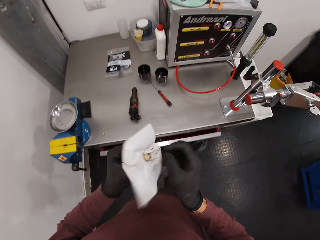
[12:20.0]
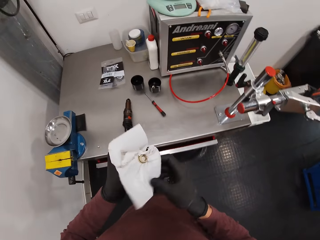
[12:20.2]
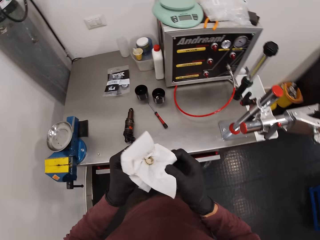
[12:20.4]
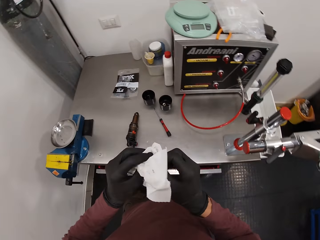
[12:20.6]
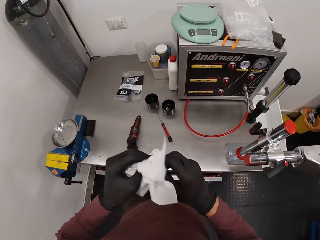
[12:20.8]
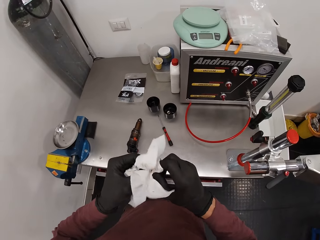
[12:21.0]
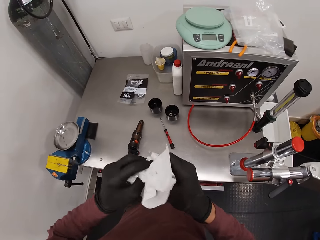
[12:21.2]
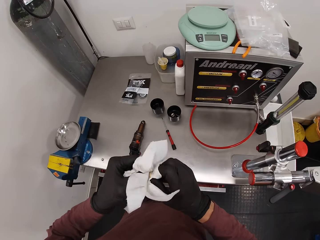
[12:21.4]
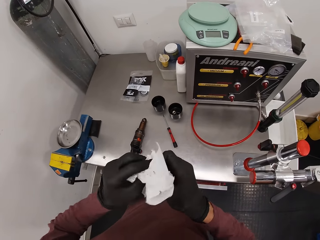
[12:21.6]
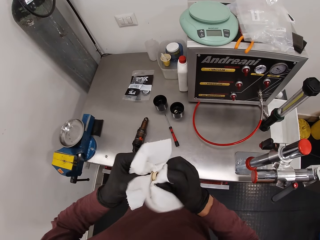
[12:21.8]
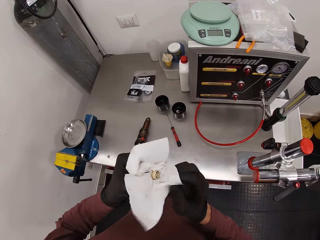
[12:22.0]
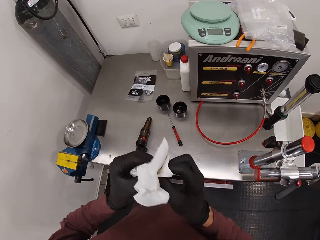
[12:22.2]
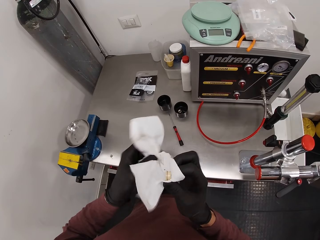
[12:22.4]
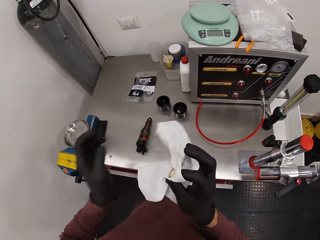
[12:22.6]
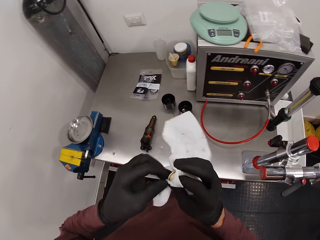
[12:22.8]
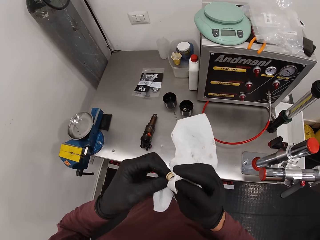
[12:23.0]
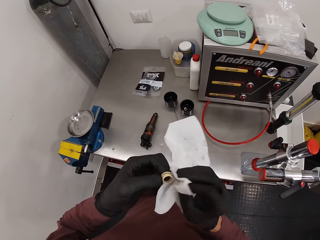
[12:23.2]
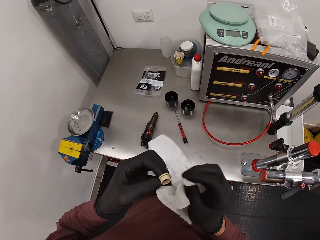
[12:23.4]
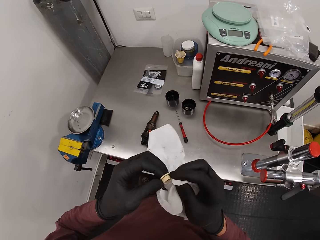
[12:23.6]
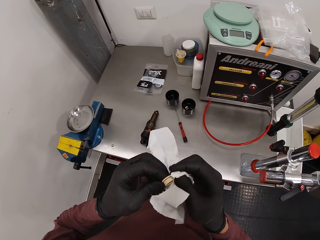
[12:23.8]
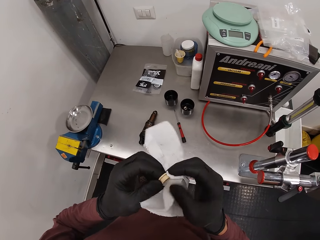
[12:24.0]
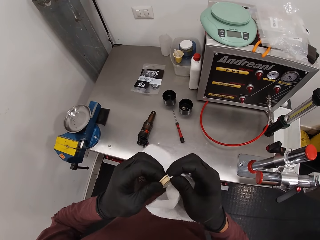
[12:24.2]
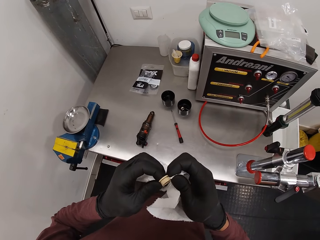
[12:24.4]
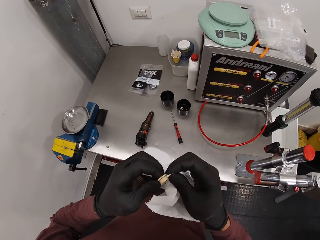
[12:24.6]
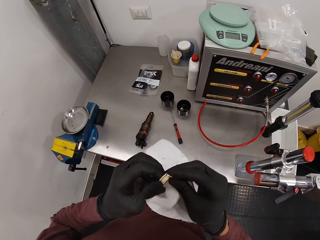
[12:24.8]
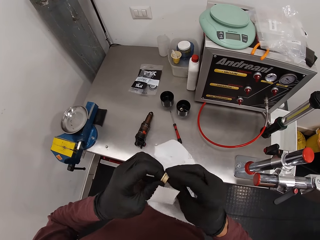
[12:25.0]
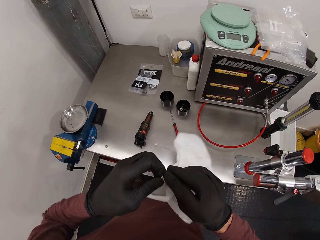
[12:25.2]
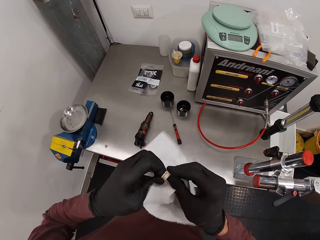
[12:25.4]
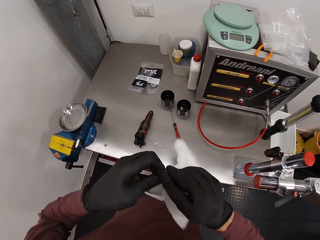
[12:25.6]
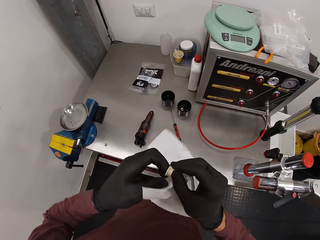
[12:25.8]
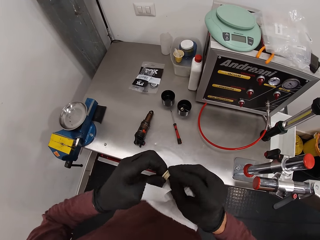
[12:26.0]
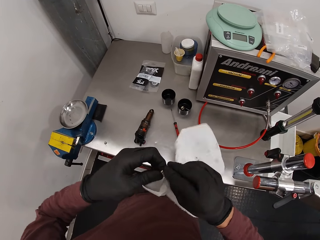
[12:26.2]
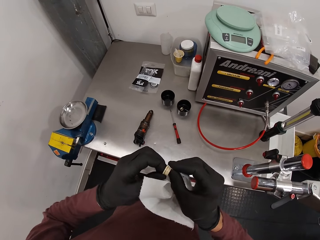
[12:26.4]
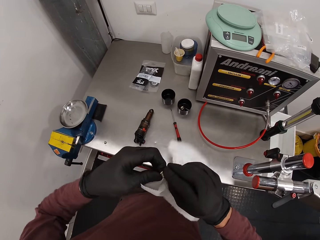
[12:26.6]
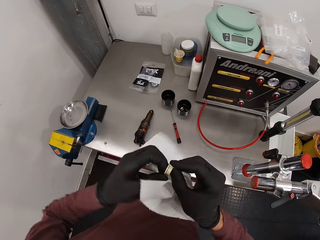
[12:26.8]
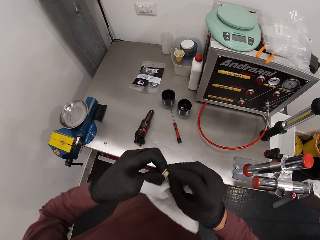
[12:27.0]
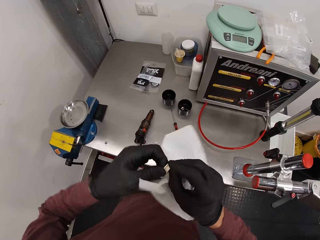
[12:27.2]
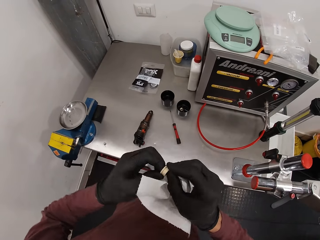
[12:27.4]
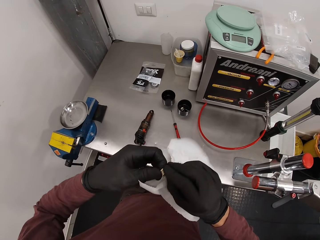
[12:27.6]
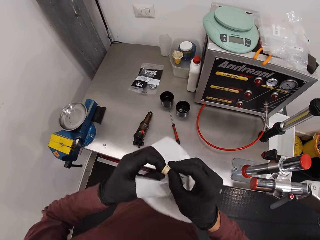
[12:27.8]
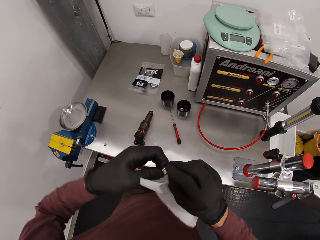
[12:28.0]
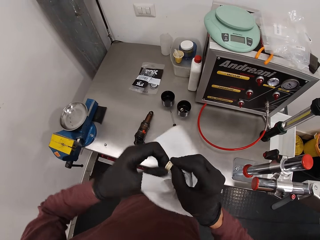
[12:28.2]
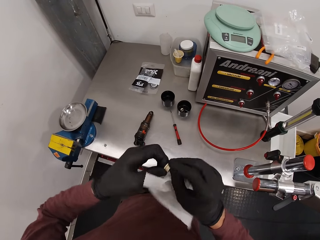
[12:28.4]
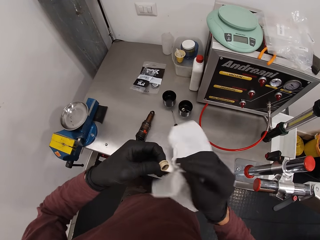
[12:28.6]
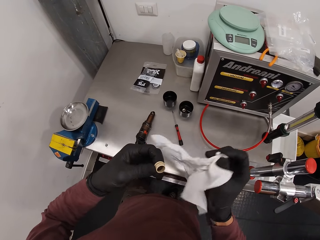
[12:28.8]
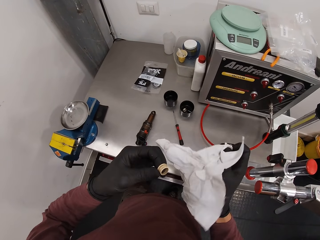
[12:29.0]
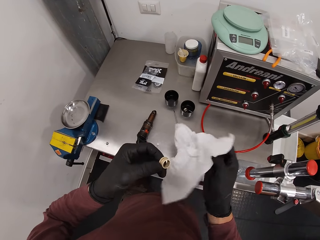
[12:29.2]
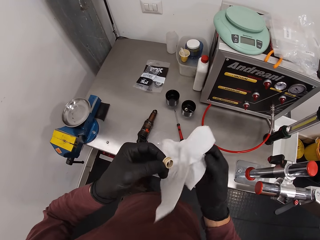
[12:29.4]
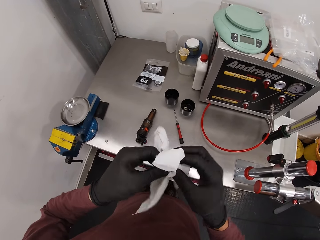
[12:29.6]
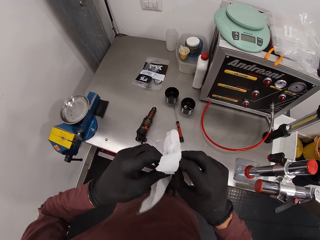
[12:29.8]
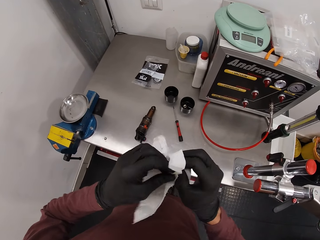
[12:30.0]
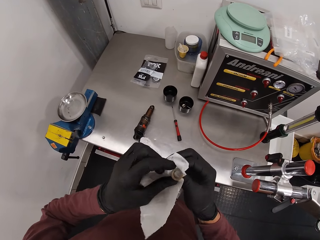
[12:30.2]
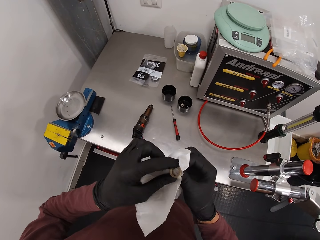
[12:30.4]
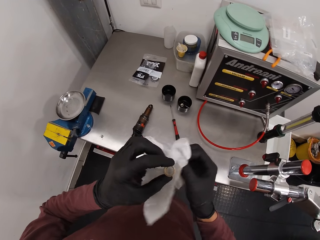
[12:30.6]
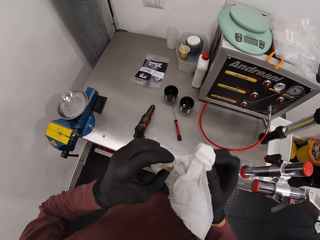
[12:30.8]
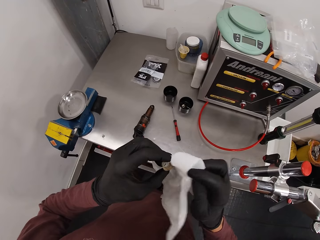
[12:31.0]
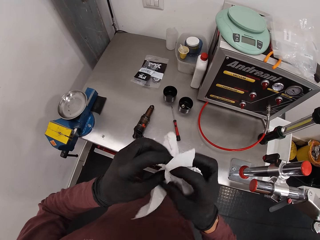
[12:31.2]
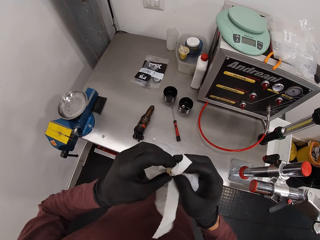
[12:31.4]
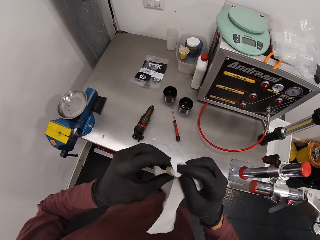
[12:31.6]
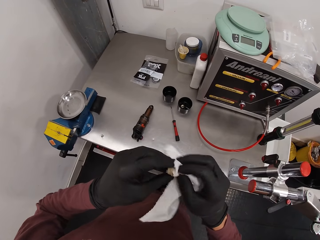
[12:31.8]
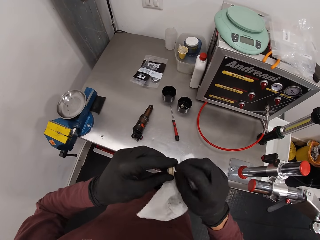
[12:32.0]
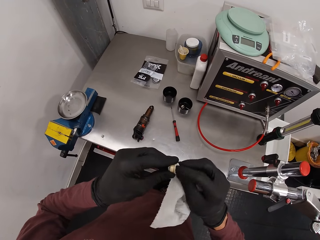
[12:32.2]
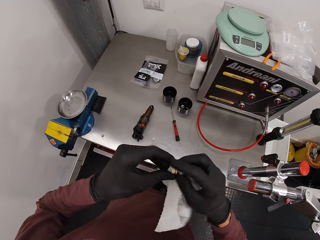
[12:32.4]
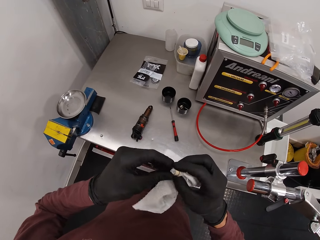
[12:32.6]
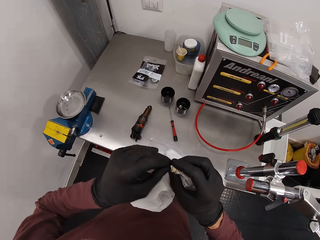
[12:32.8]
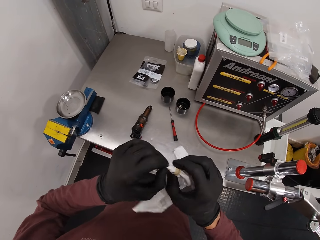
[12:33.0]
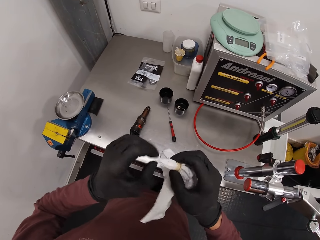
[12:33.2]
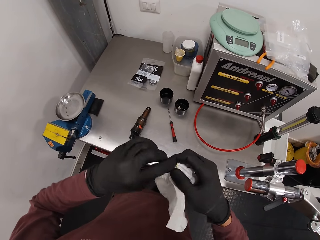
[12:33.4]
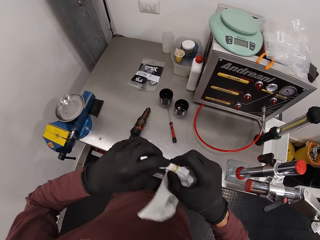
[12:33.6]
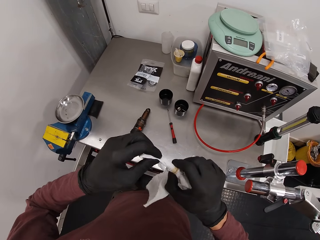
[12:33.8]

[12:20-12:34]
The camera wearer cleans the part of the fox float with the serviette or wipe paper in both hands. They hold something. They wipe something with the wipe paper. They hold the wipe paper. They wipe something with the wipe paper.

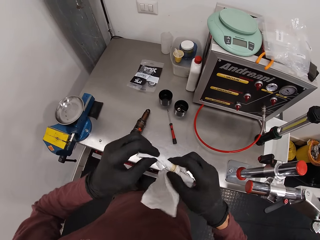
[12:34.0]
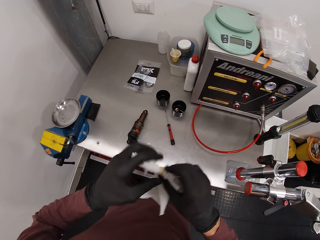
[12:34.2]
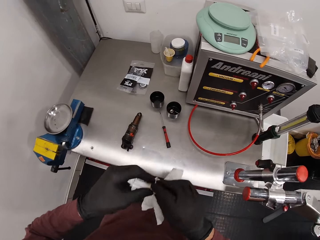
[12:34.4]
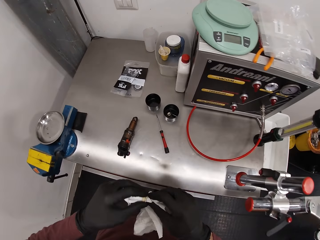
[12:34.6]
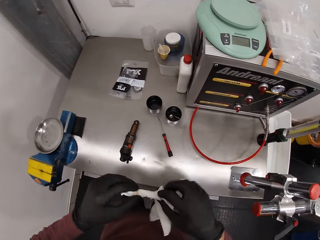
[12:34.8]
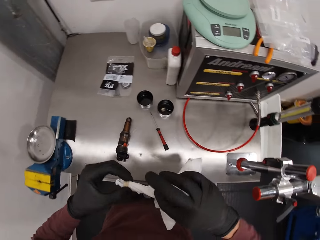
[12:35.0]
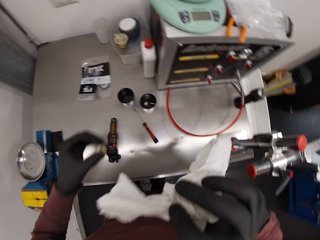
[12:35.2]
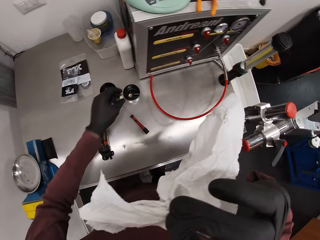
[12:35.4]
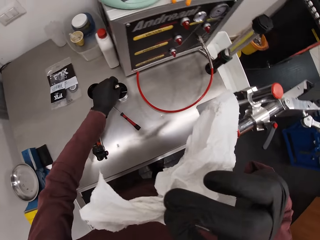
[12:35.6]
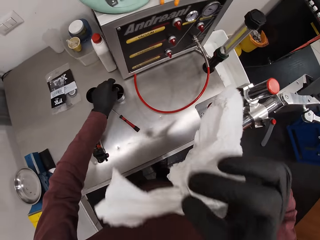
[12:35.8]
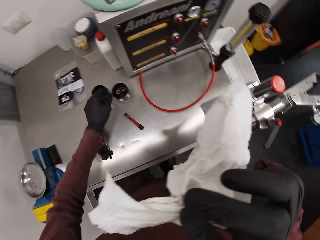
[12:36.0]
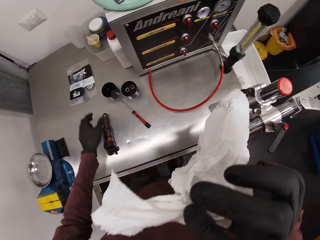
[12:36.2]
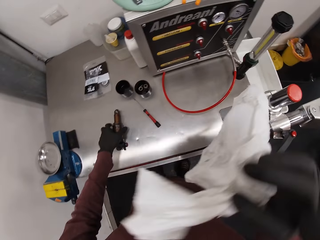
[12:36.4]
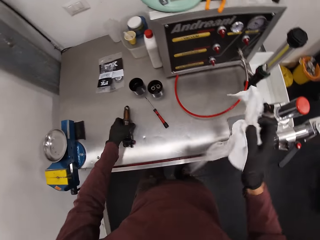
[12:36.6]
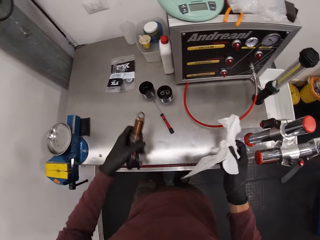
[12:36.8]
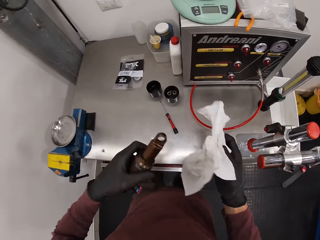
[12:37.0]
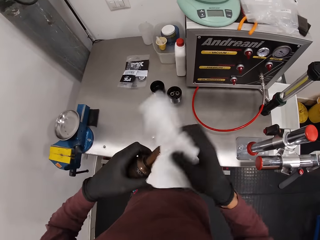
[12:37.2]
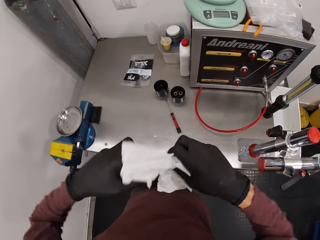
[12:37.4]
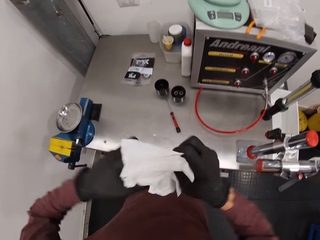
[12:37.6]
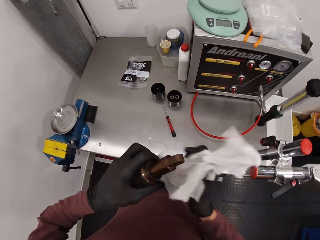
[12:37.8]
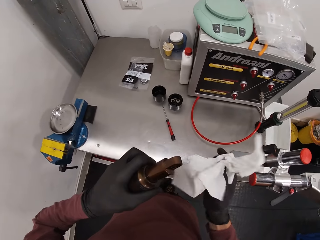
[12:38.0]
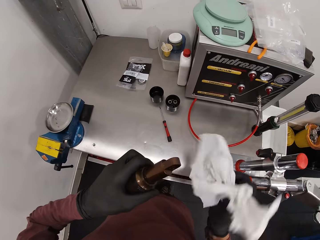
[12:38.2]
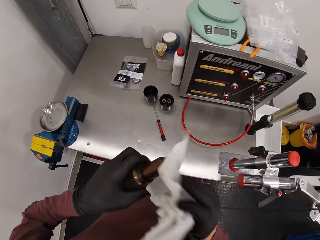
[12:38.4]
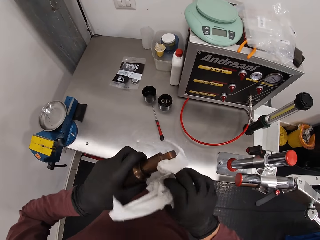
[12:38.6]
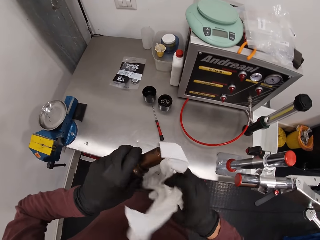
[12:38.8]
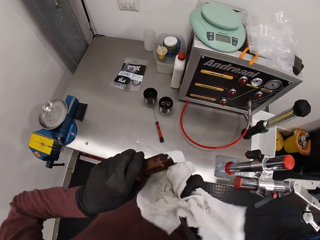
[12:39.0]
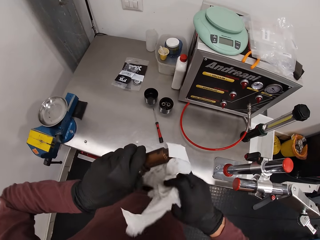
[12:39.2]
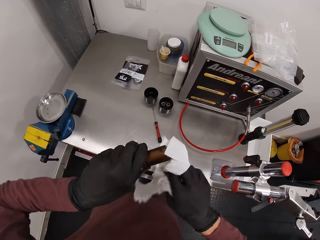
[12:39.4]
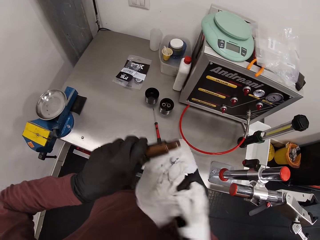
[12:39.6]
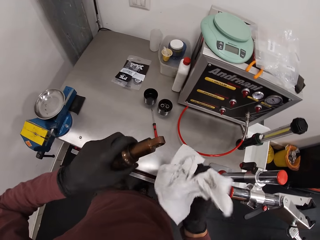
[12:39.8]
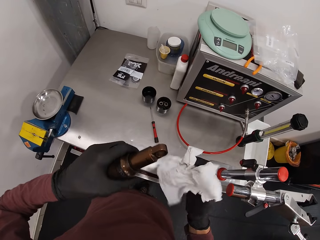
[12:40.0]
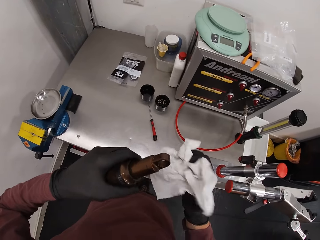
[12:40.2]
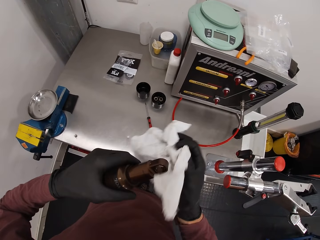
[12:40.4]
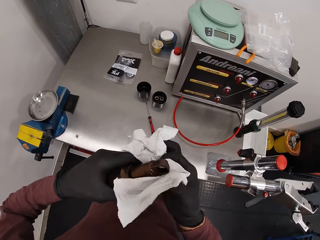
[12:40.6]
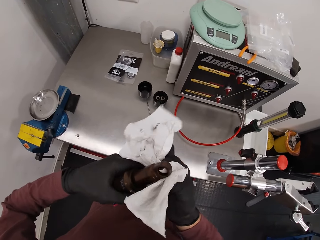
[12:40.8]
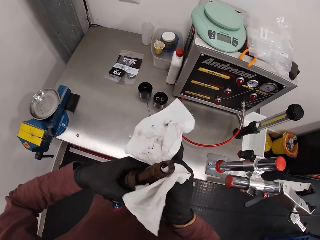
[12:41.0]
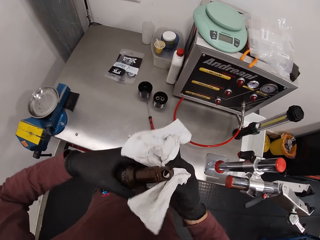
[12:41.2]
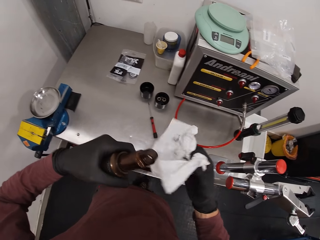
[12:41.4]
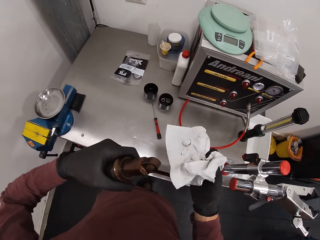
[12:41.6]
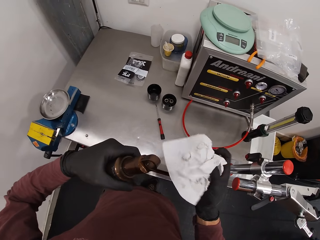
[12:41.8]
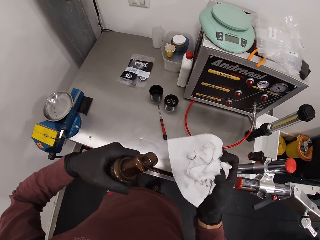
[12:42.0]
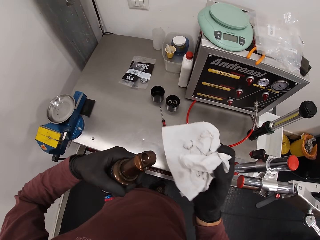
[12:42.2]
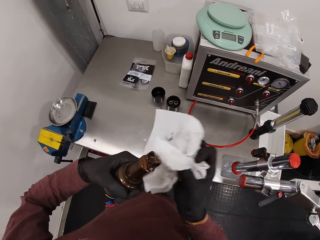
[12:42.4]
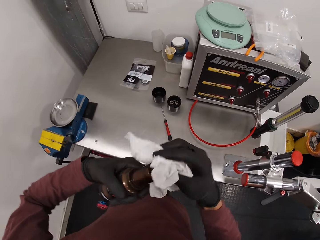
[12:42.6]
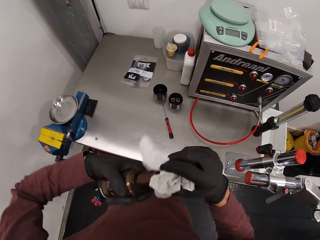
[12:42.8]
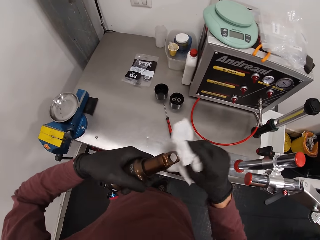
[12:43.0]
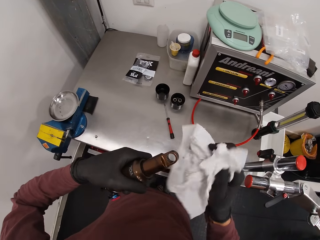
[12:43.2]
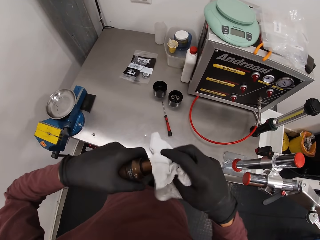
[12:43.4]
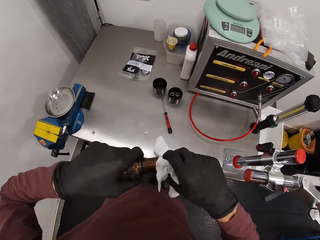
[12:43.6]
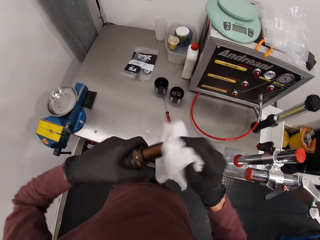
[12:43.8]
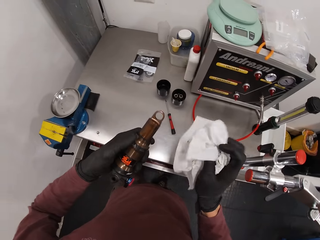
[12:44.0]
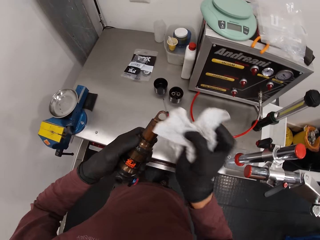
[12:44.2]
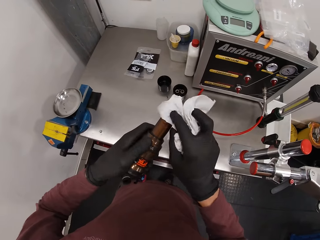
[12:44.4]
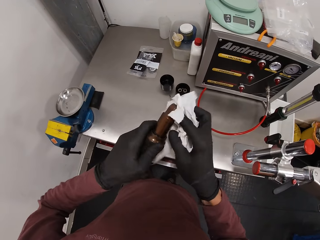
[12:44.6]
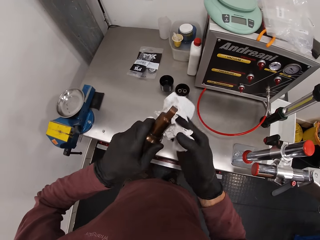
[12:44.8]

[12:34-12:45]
The camera wearer lifts the wipe paper. He drops the part of the fox float into a container with his left hand. He takes the fox float from the table with his left hand. He cleans the fox float with the serviette in his right hand. He holds the wipe paper. He wipes something with the wipe paper. He holds the wipe paper. He wipes something with the wipe paper.
